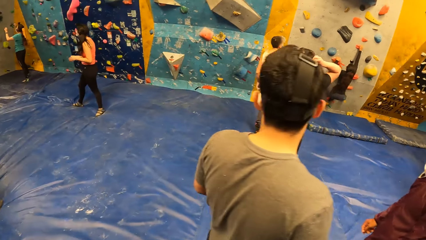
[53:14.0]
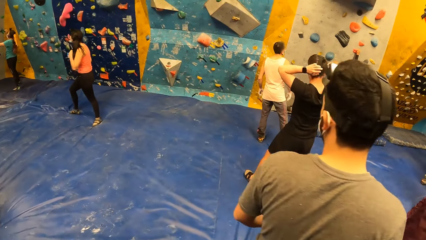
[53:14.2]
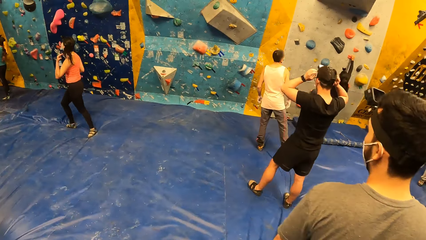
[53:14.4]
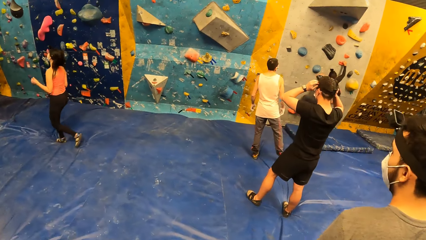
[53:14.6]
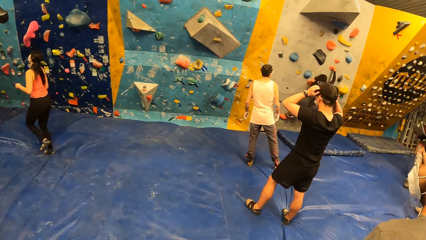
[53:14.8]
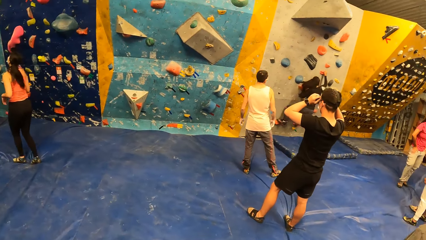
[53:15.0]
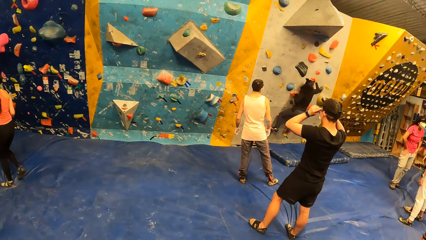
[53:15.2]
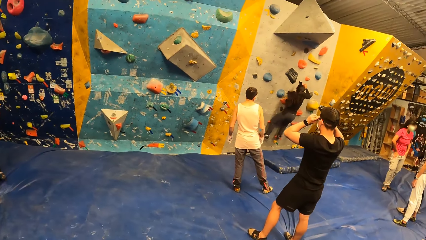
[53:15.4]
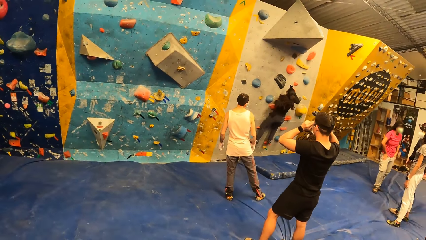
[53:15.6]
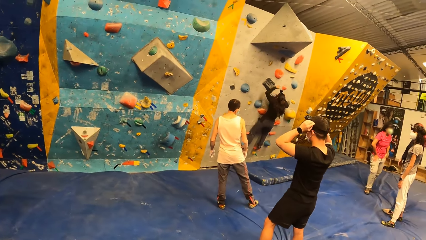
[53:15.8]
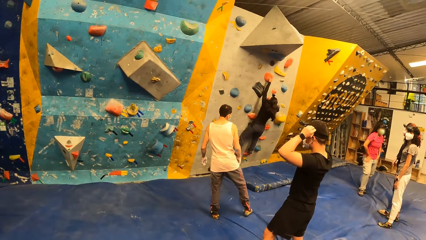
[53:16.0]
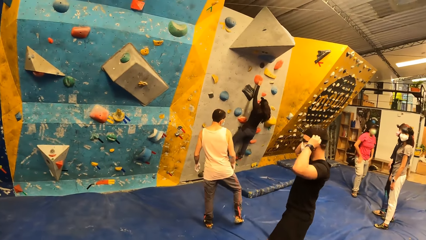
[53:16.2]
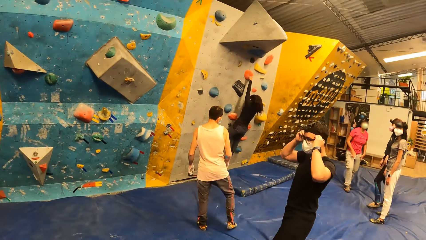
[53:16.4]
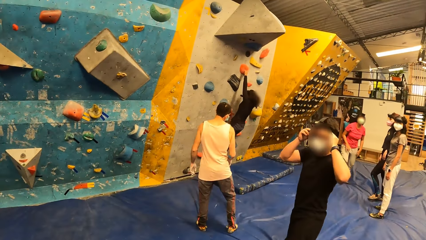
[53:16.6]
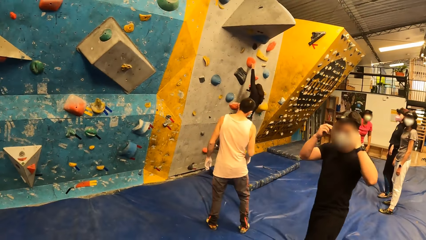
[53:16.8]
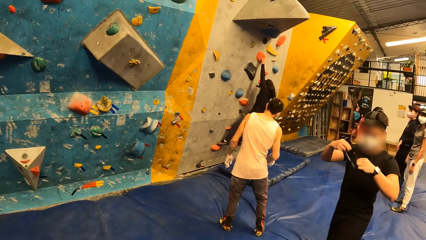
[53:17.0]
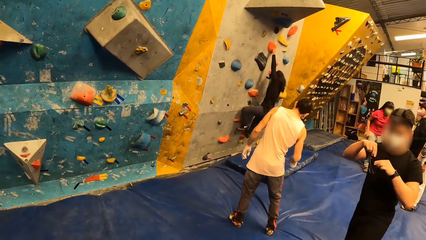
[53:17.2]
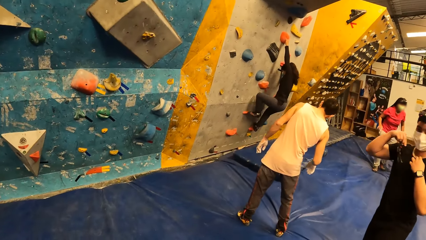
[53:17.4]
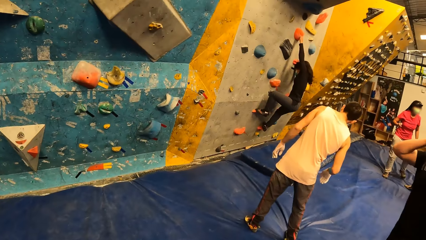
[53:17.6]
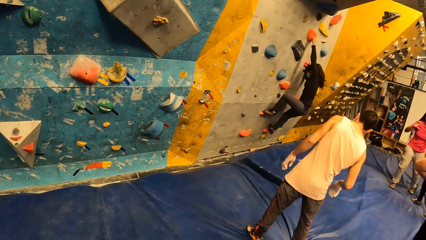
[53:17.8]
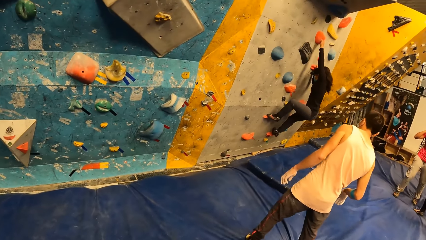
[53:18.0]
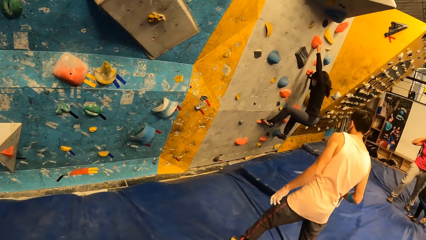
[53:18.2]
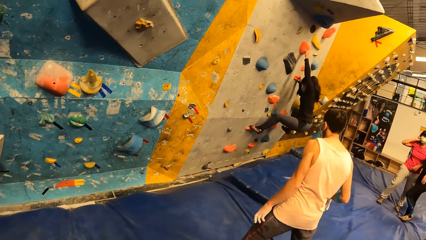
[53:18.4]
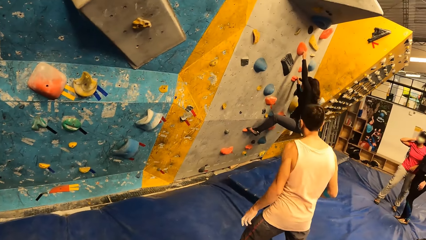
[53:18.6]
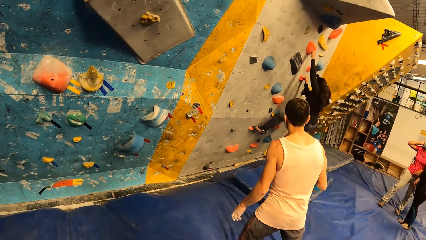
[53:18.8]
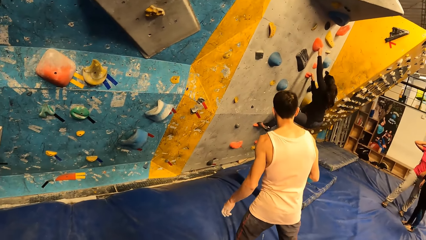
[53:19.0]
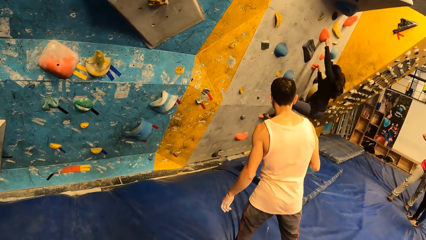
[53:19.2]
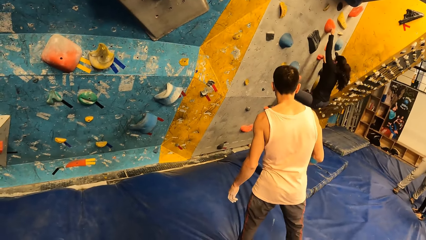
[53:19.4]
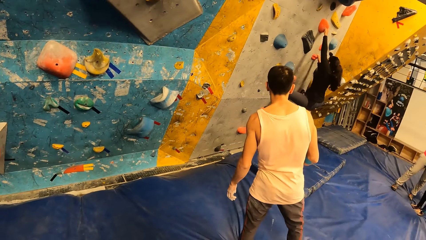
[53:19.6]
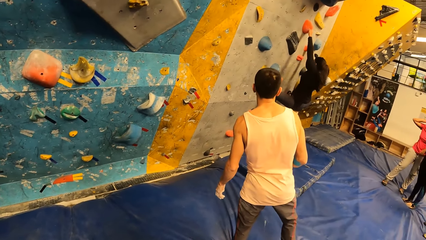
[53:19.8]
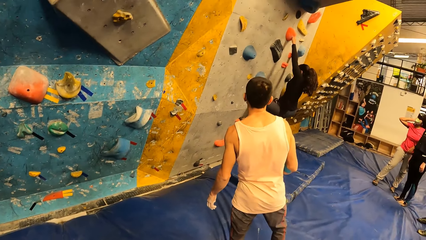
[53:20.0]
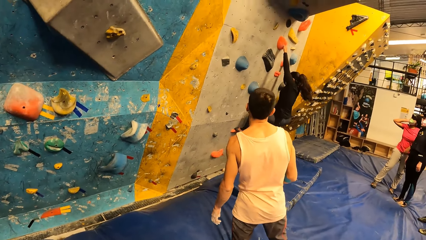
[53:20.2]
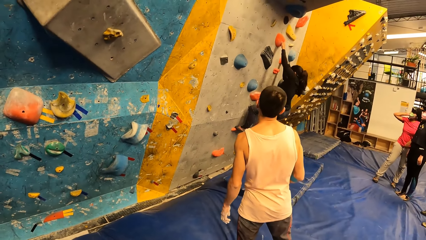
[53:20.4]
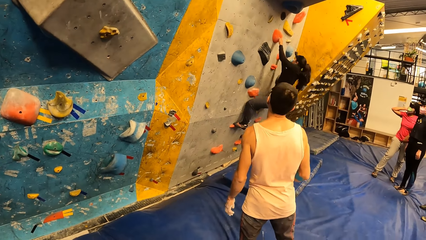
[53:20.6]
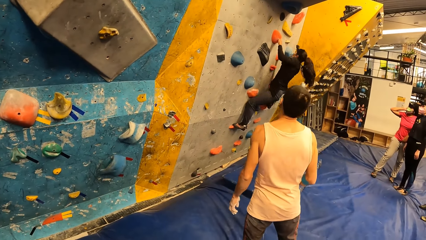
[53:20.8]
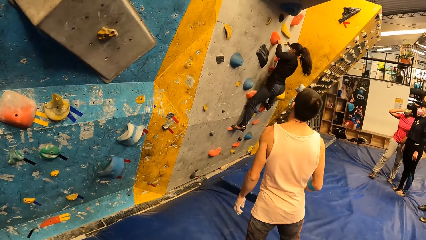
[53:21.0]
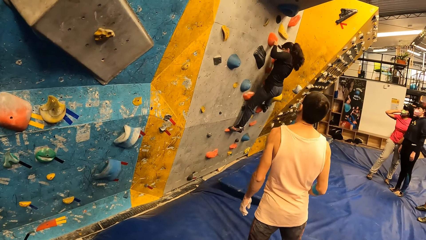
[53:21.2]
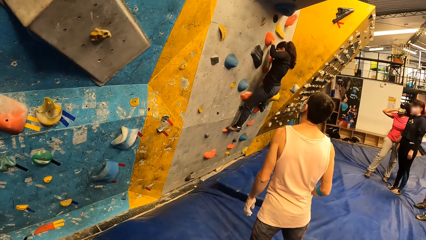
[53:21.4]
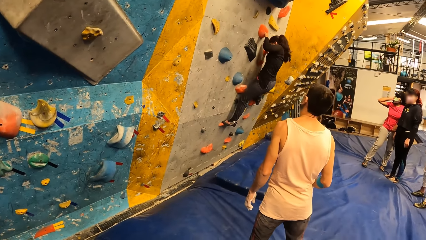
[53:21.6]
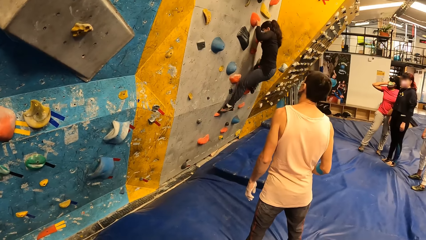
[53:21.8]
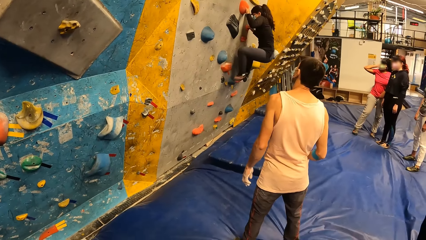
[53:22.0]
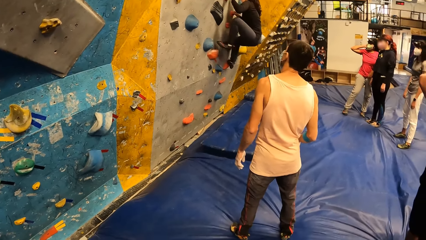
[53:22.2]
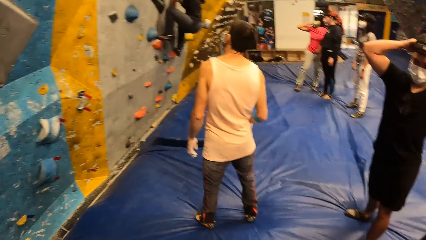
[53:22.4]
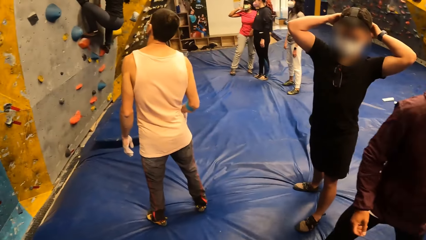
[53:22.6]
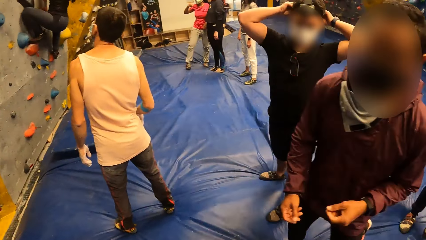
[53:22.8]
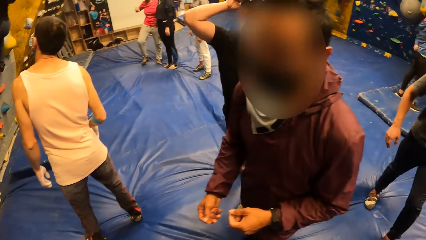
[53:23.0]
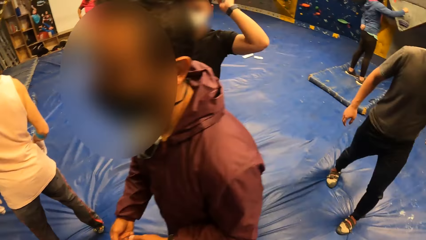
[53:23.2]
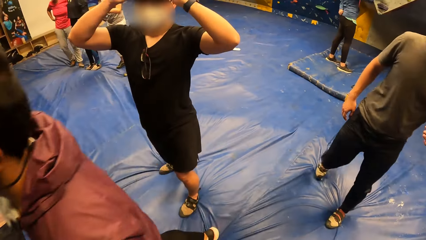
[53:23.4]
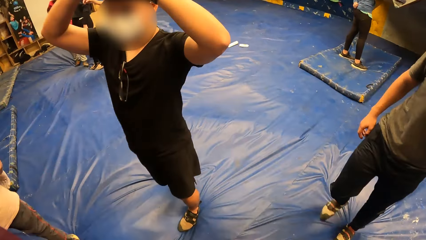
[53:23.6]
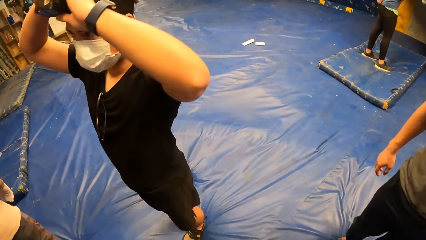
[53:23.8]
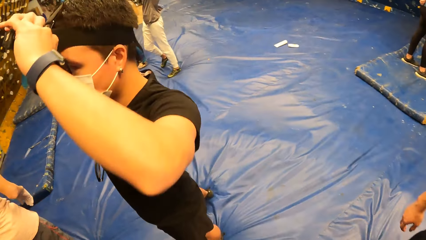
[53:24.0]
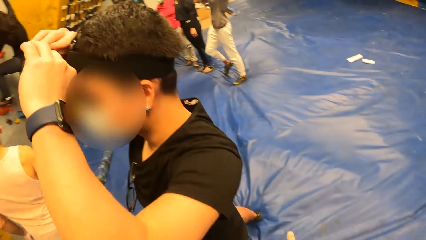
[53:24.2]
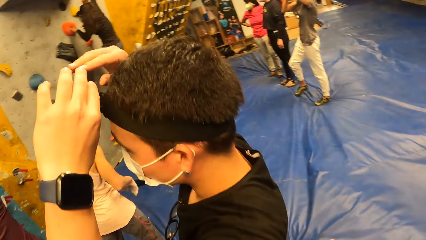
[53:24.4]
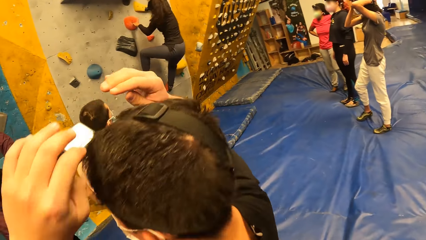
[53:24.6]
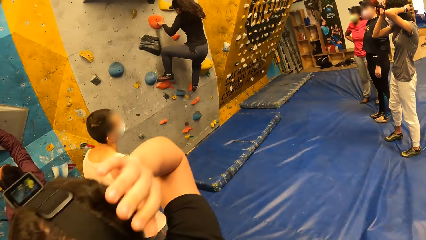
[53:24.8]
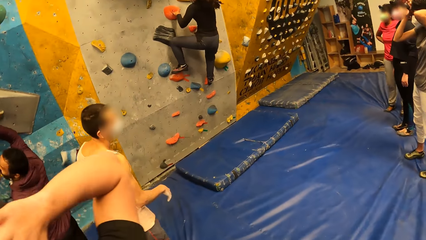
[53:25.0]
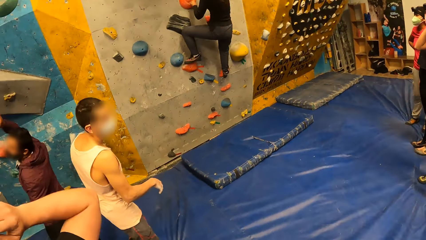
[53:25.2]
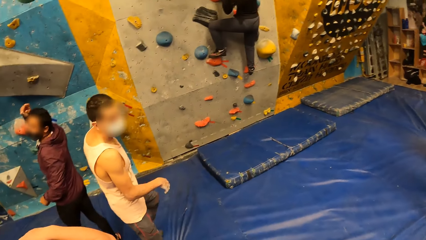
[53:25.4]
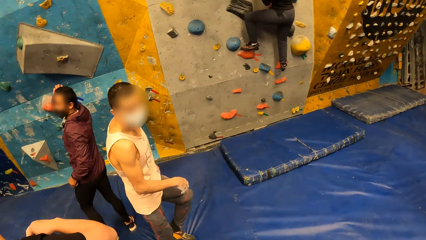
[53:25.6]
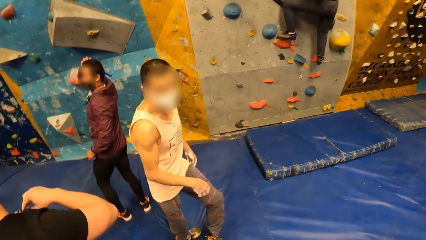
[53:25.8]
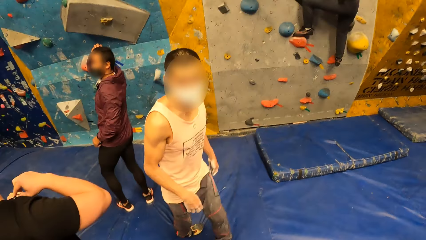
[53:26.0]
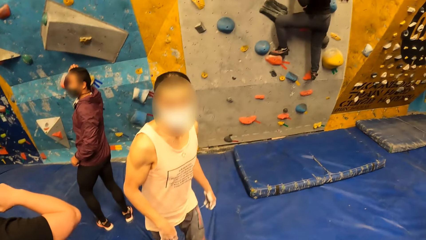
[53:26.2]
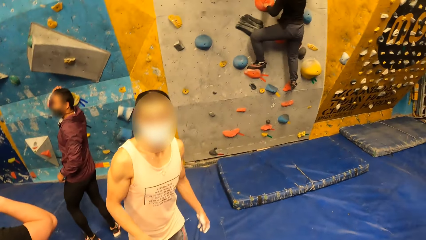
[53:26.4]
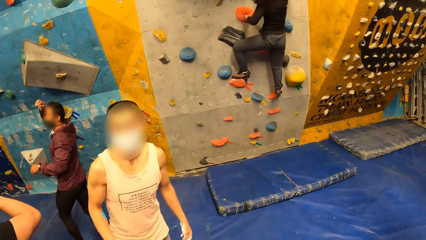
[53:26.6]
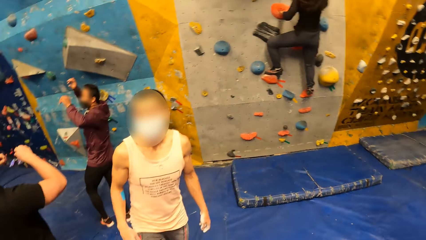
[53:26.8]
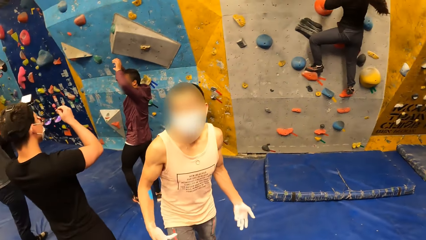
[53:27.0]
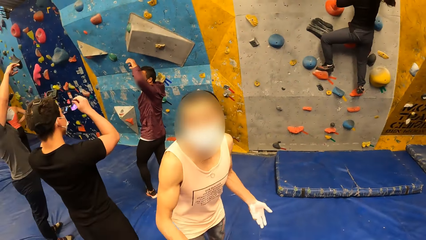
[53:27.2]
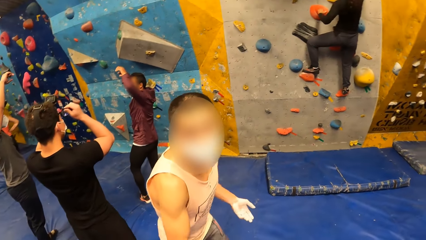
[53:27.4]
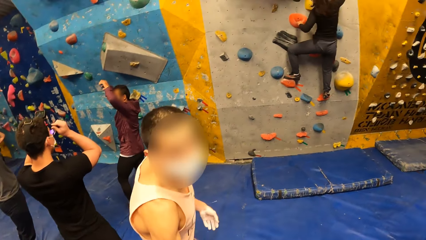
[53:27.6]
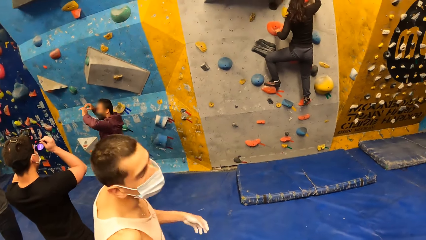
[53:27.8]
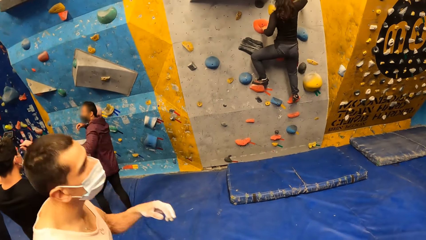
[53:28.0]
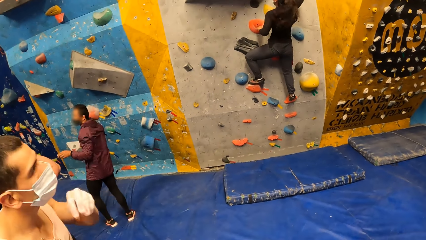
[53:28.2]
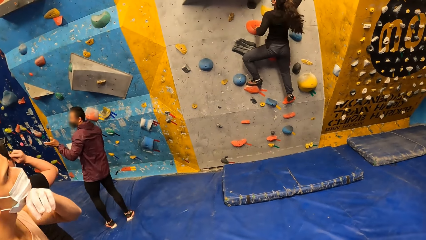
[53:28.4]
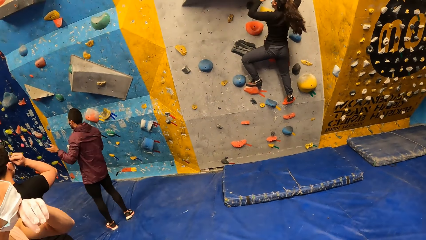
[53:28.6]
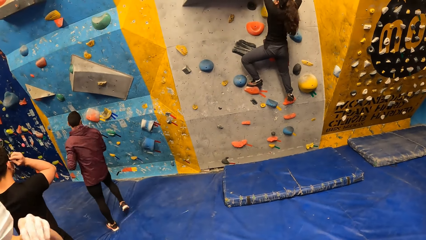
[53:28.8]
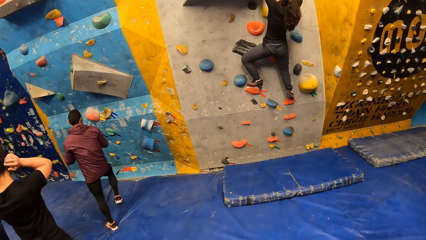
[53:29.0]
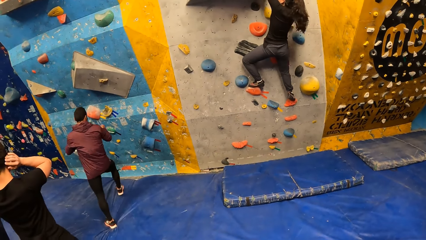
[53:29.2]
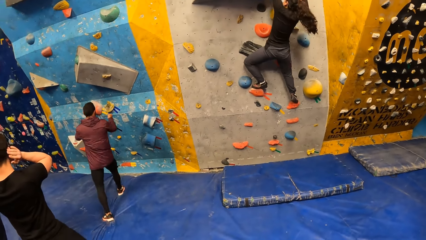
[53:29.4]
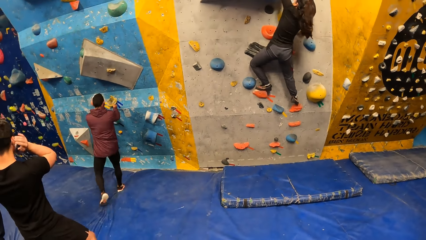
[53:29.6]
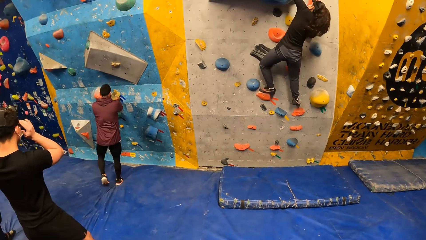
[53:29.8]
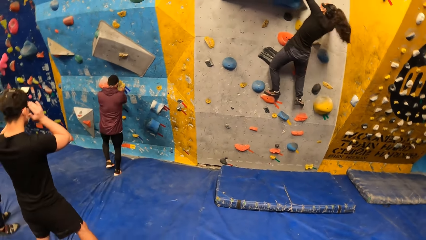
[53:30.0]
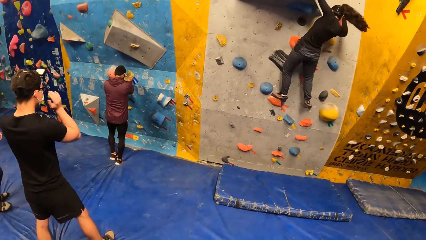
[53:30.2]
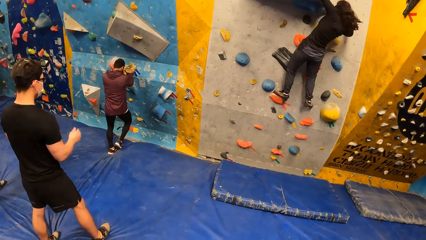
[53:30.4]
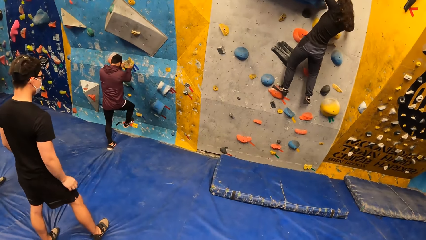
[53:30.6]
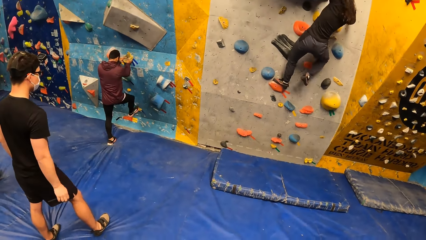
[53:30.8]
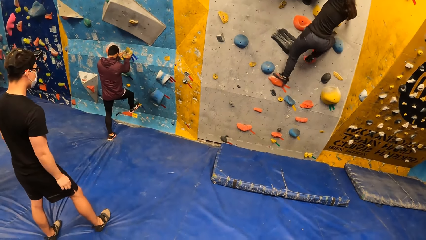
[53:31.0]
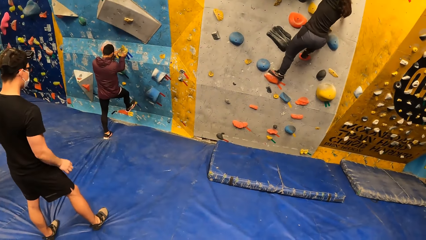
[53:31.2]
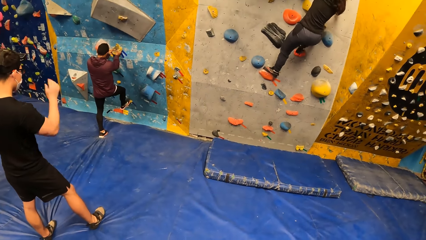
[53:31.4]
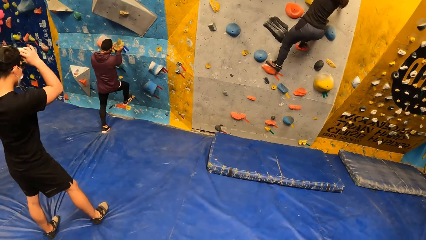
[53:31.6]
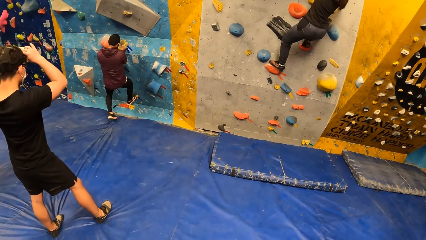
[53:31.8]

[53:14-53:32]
The camera wearer turns right and walks forward. The woman climbs the bouldering wall with both hands. The camera wearer turns right, walks forward, and turns left. They converse with a man. Another man holds a yellow climbing hold with both hands. The camera wearer looks forward.
